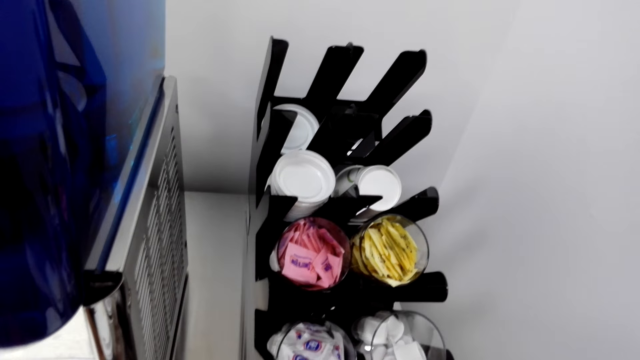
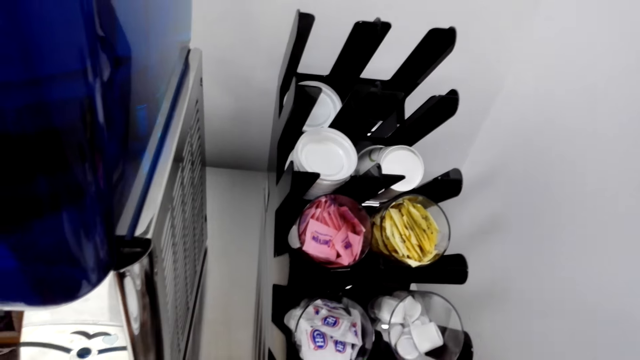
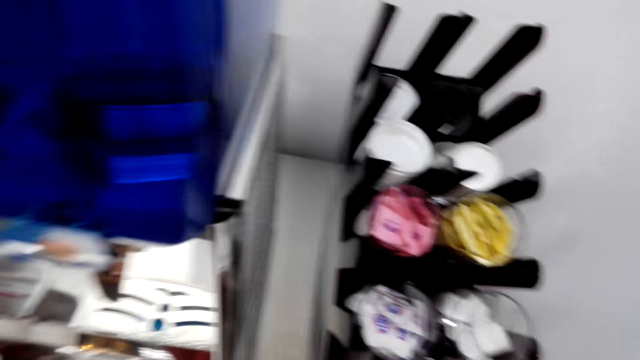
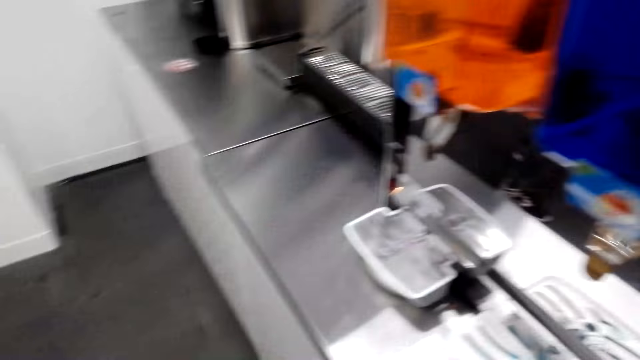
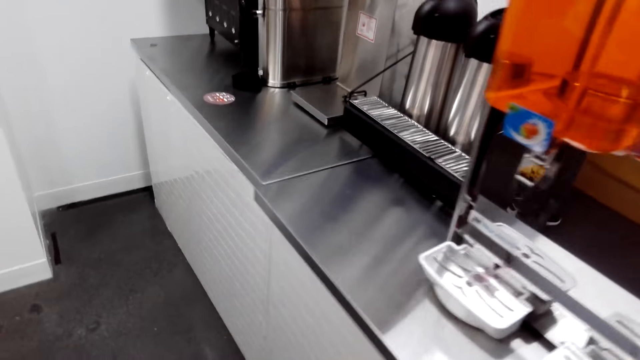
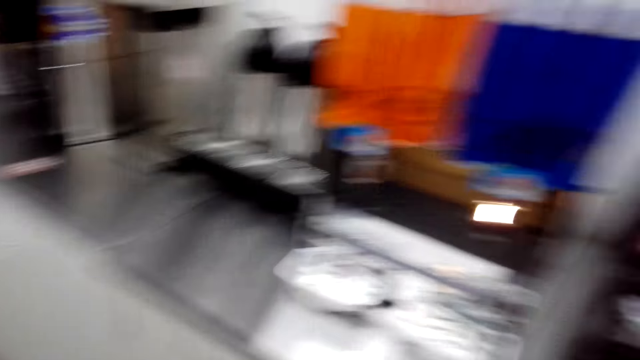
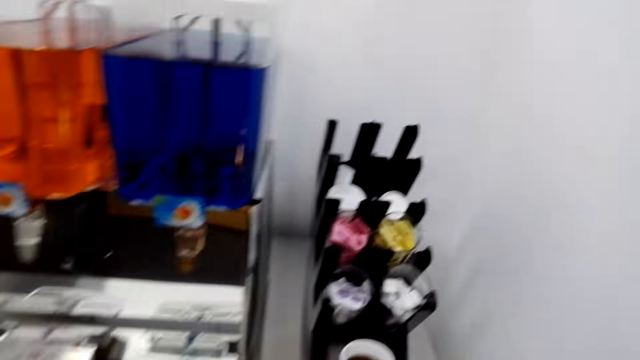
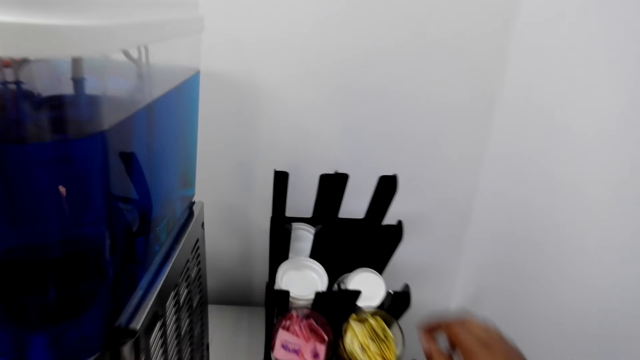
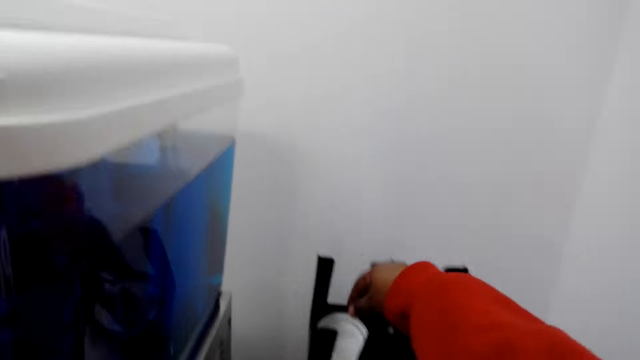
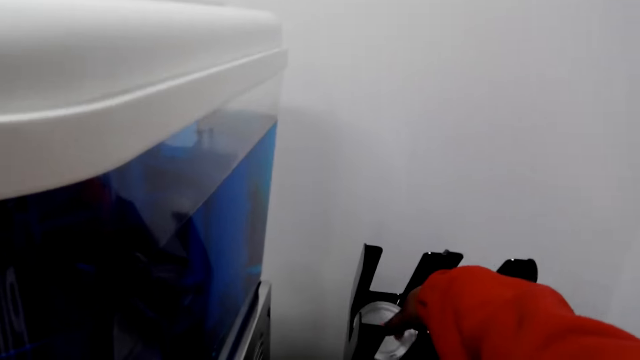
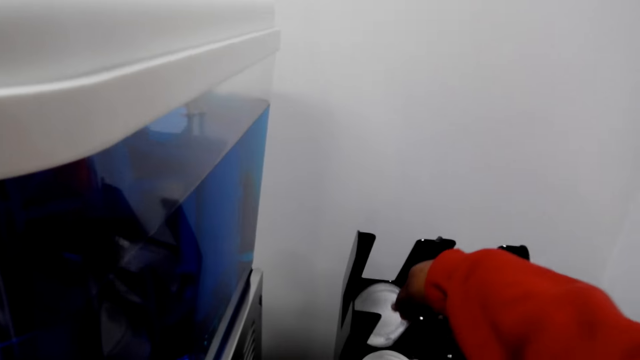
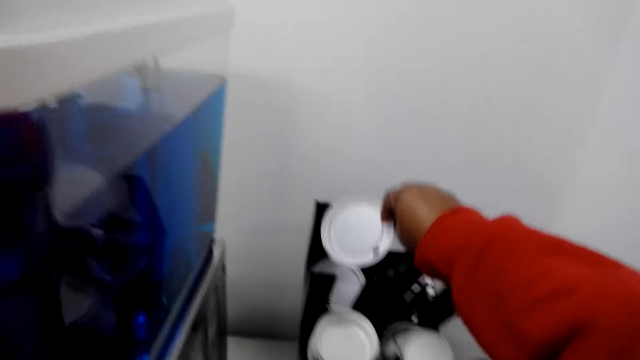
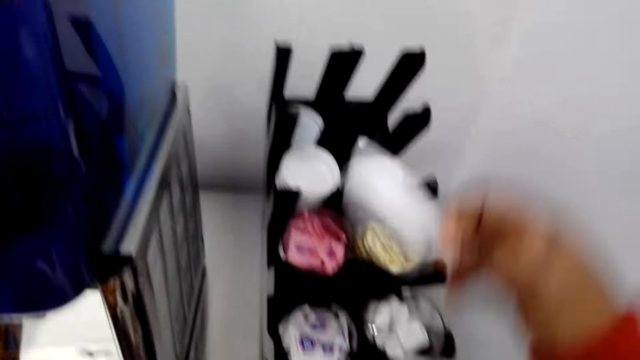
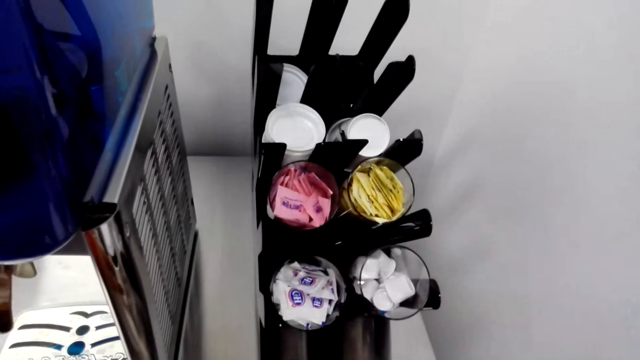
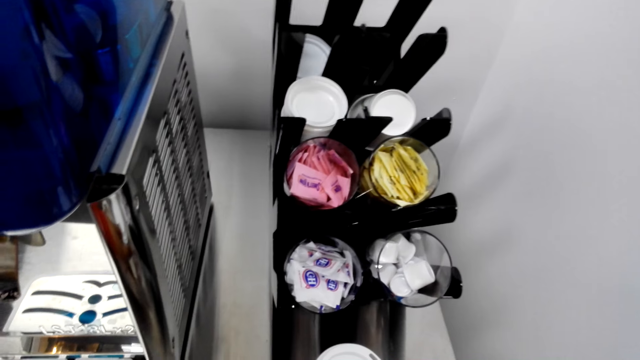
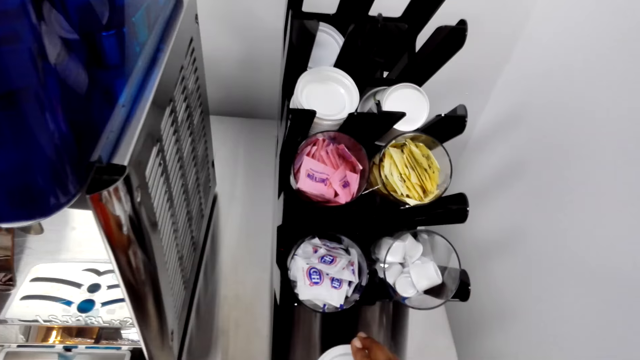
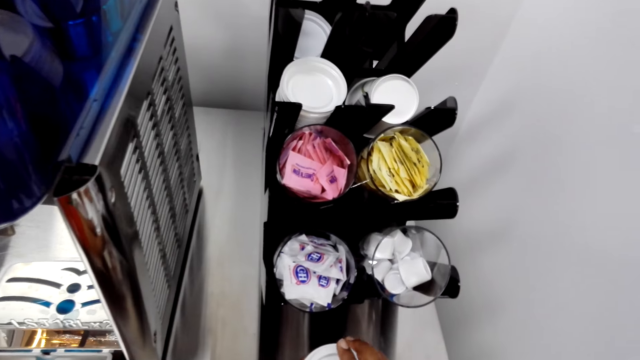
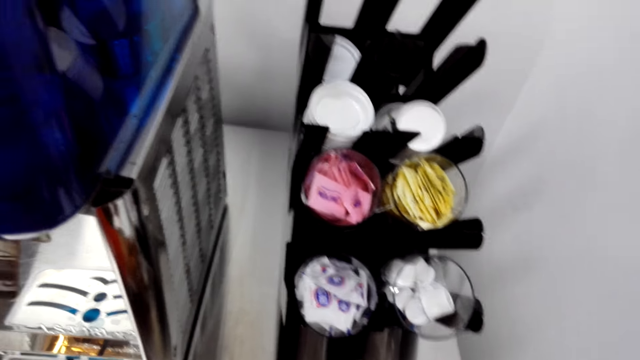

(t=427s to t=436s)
The camera wearer looks around. They take the tumbler top from the rack.

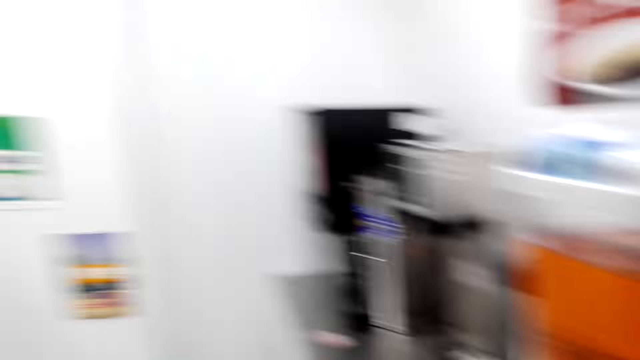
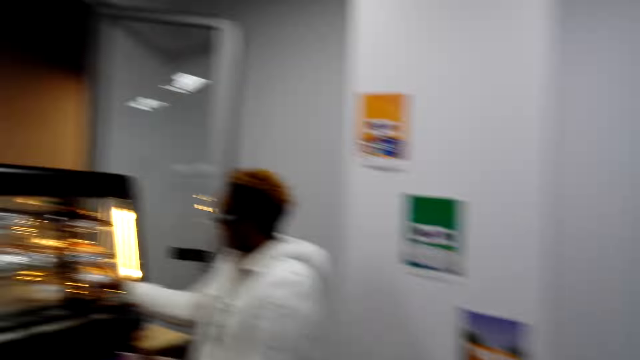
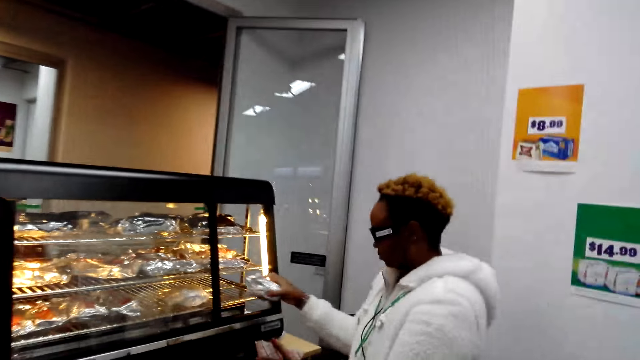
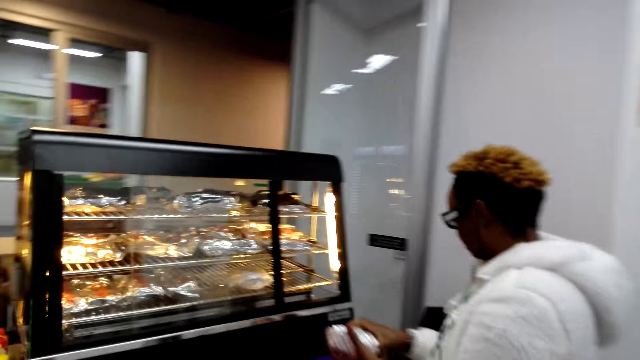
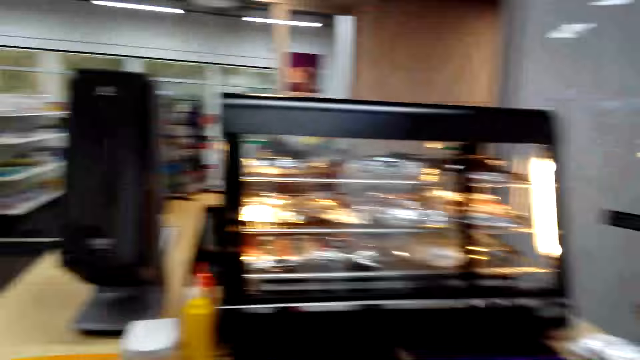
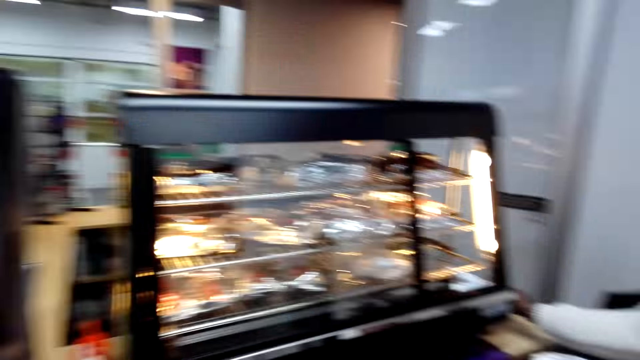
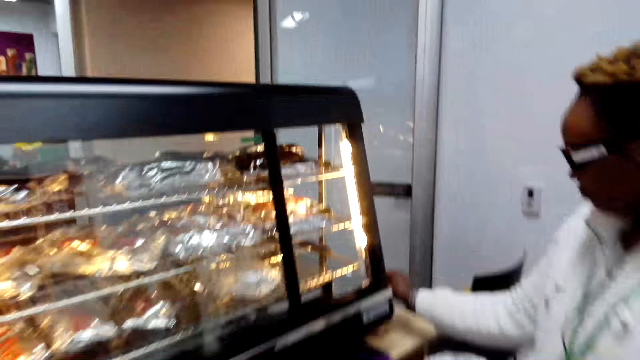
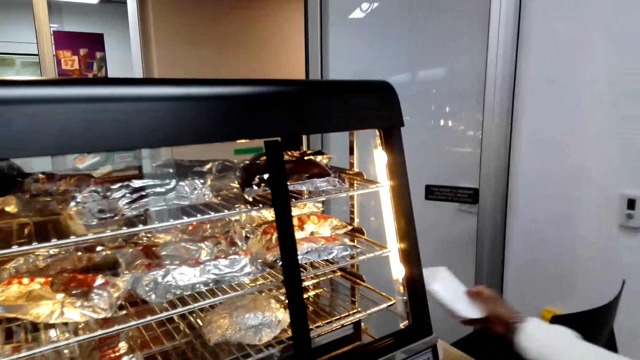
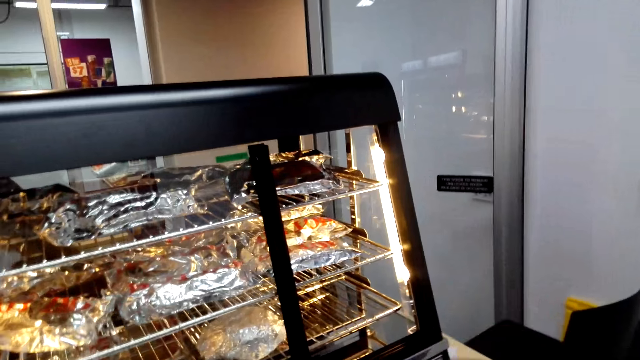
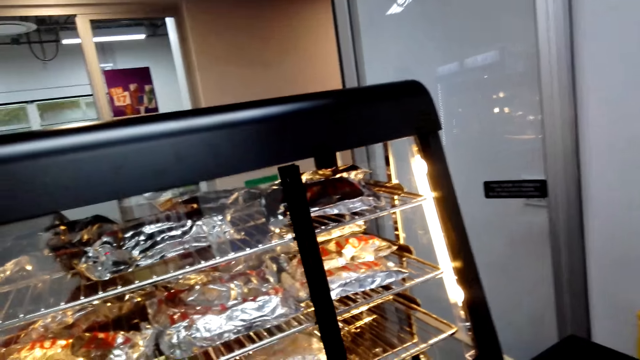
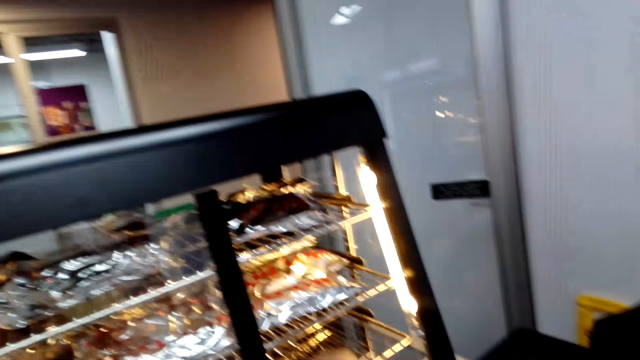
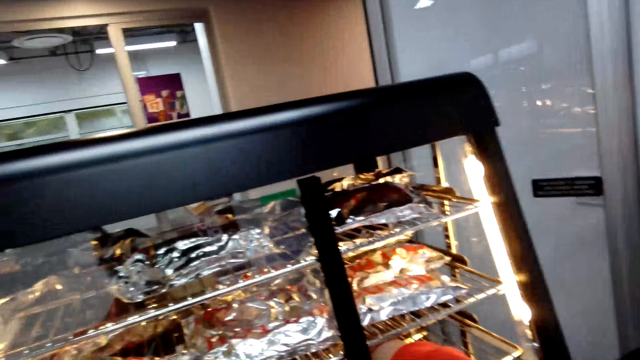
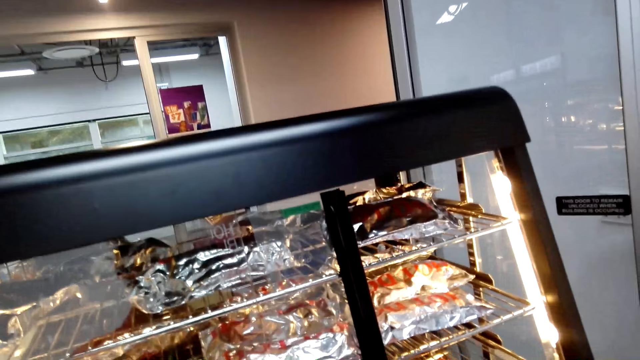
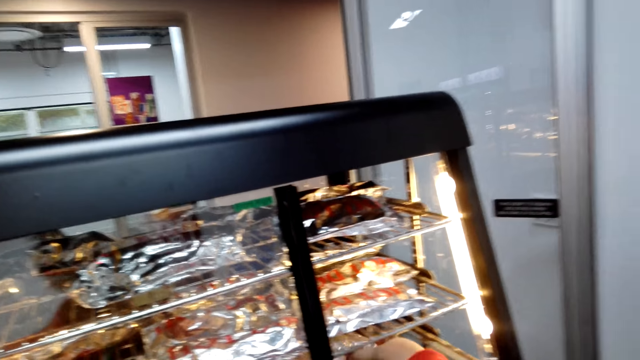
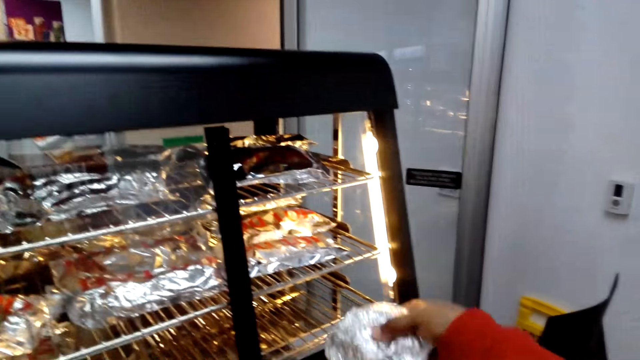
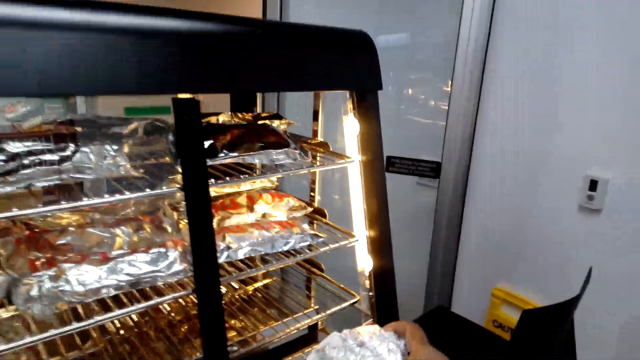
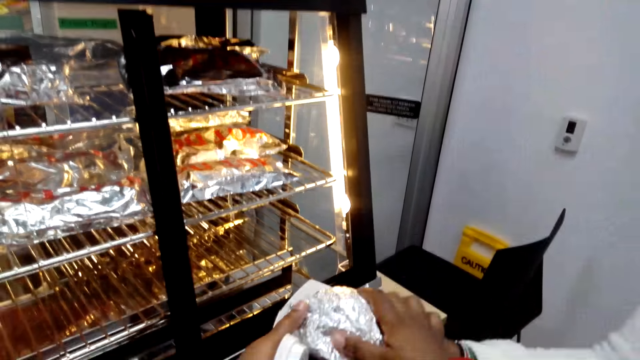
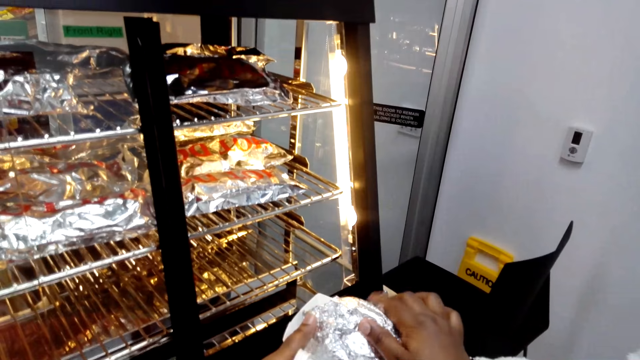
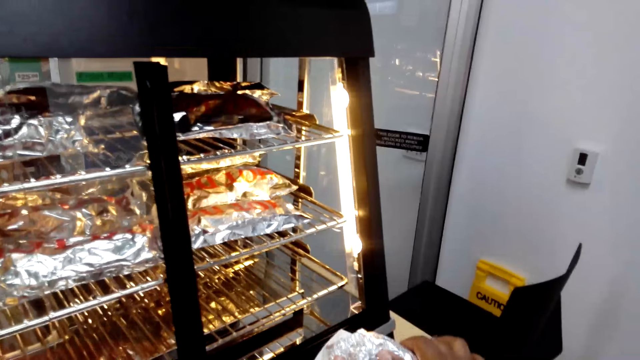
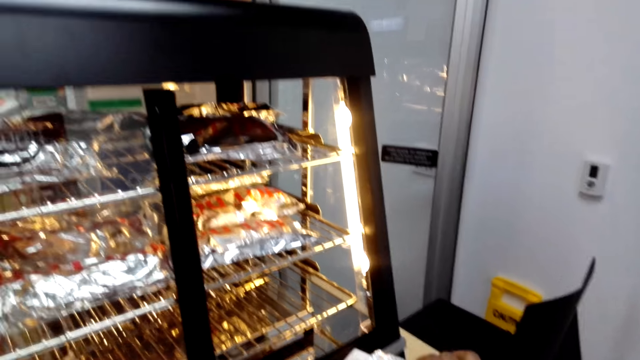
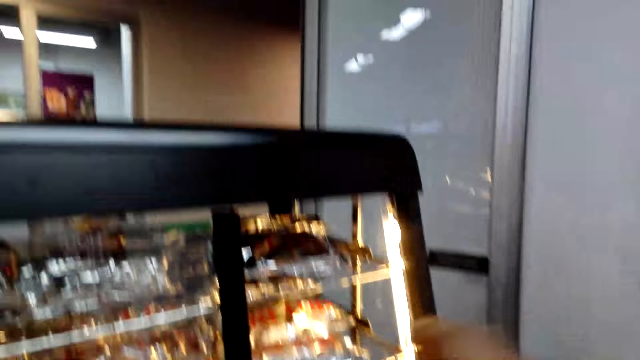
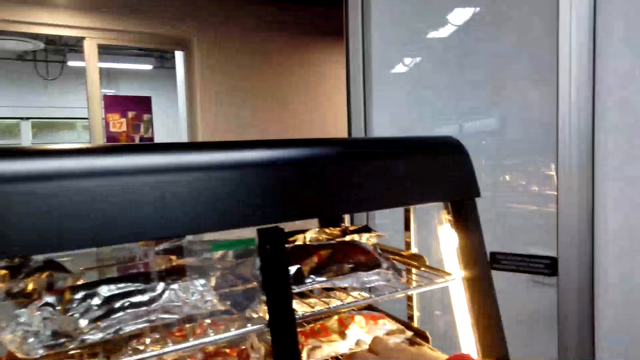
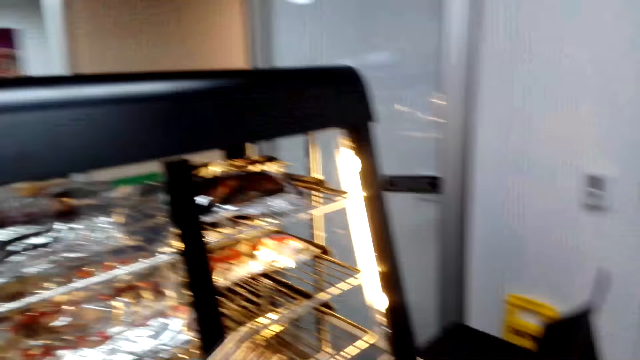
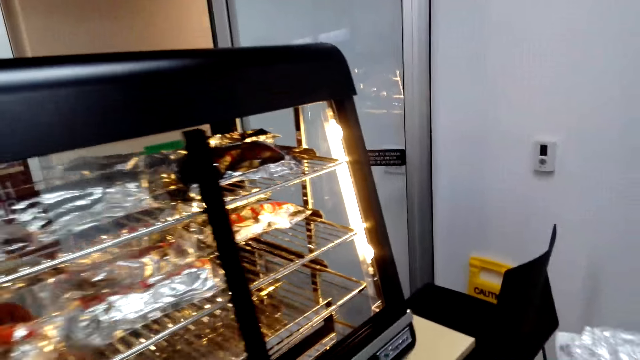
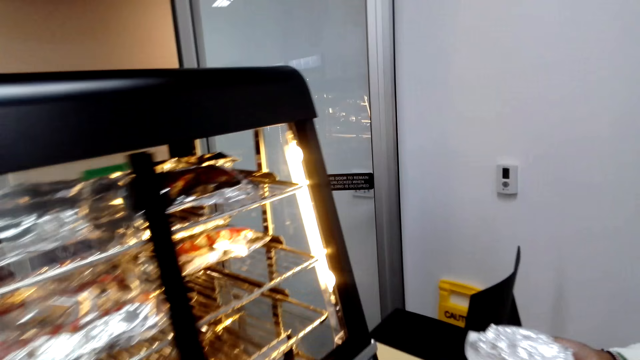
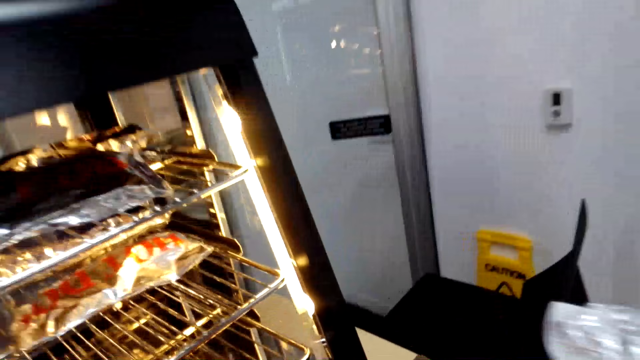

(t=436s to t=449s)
A woman takes a sandwich from the grill. The woman passes the tin to the camera wearer. The camera wearer takes a sandwich from the grill.
